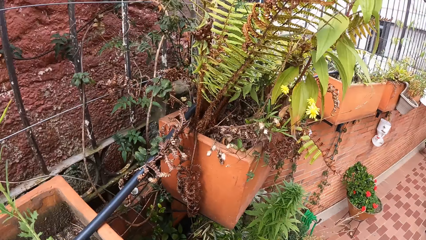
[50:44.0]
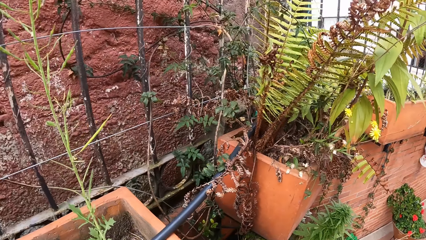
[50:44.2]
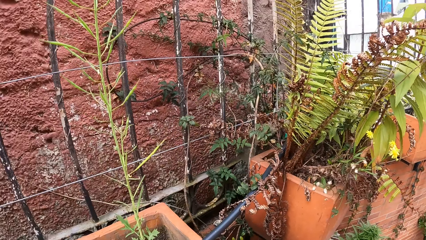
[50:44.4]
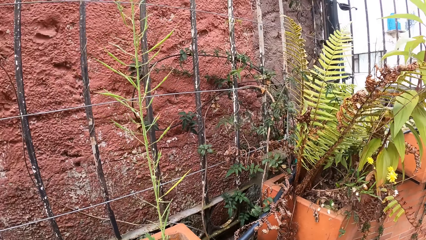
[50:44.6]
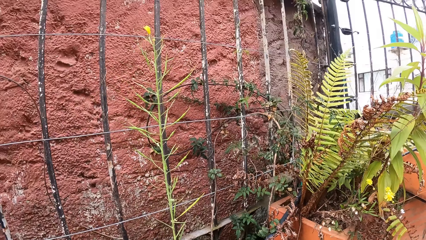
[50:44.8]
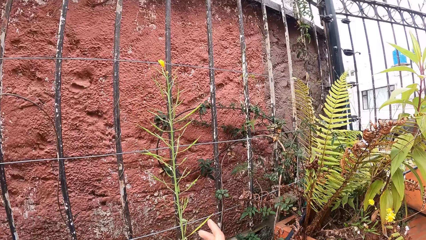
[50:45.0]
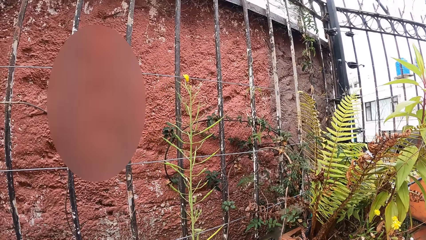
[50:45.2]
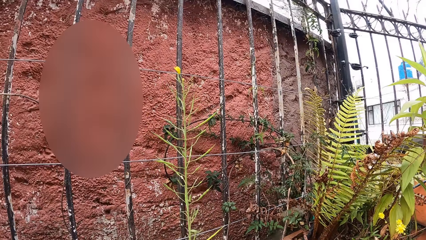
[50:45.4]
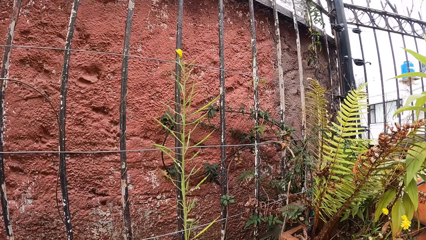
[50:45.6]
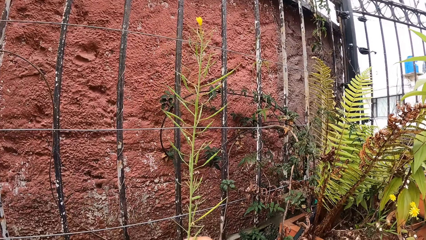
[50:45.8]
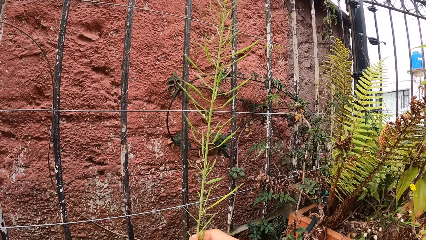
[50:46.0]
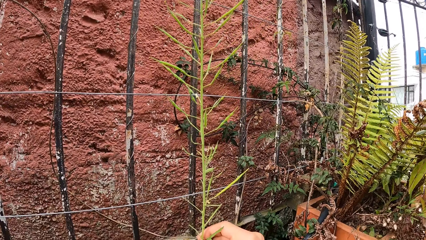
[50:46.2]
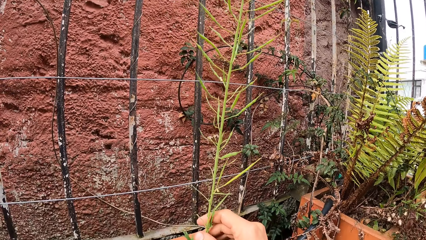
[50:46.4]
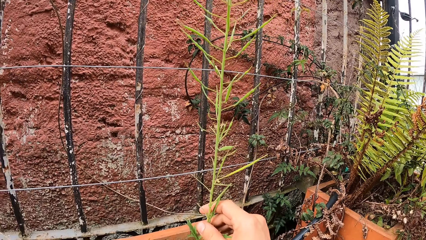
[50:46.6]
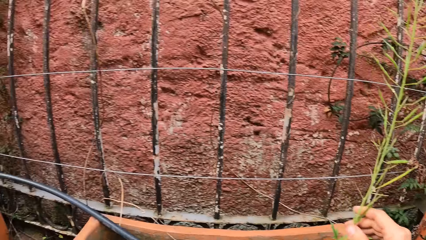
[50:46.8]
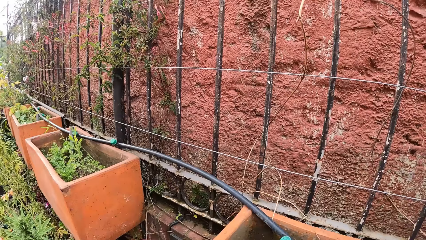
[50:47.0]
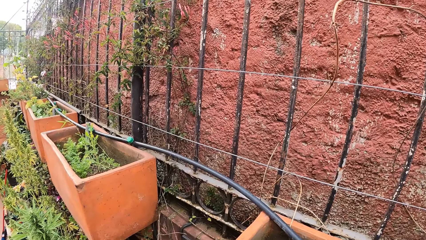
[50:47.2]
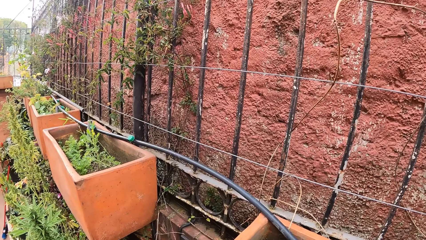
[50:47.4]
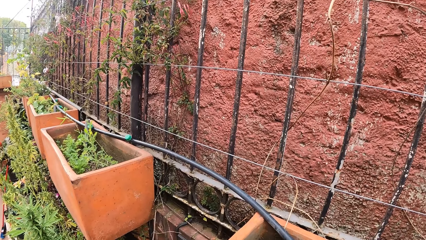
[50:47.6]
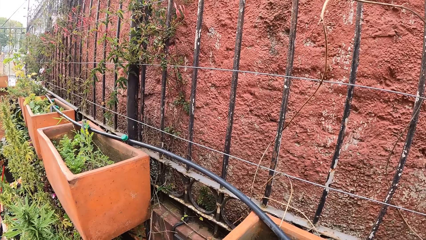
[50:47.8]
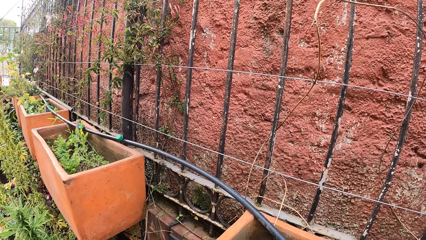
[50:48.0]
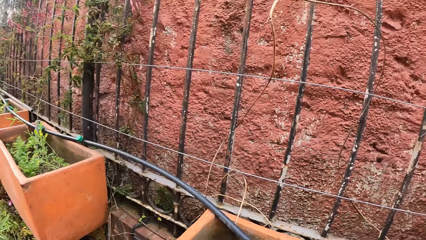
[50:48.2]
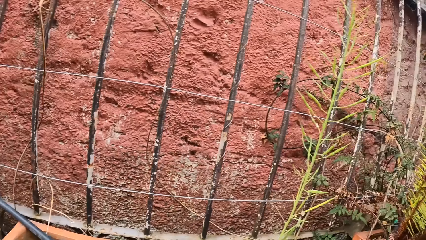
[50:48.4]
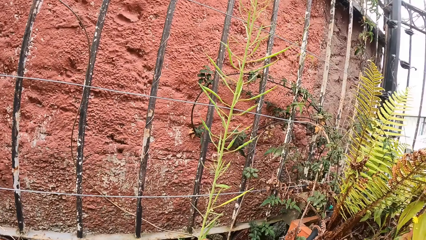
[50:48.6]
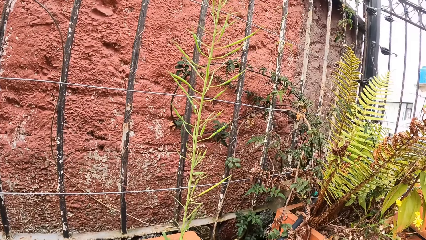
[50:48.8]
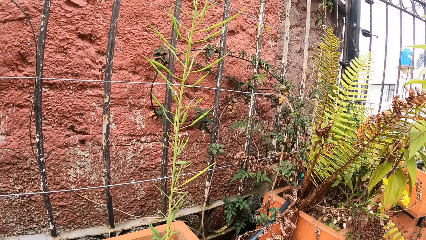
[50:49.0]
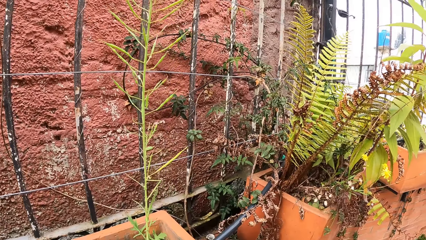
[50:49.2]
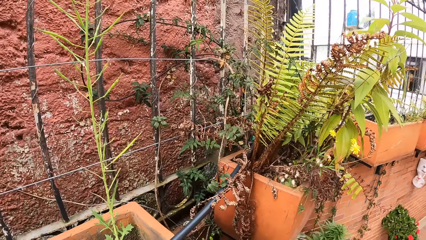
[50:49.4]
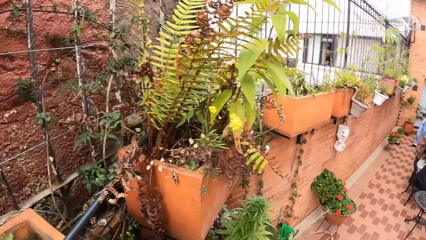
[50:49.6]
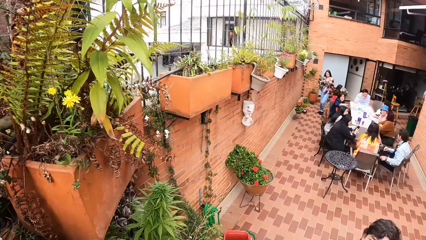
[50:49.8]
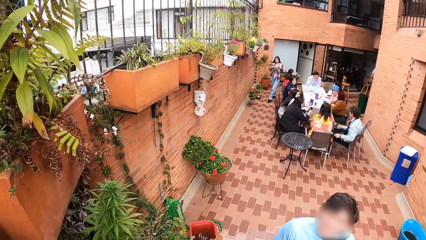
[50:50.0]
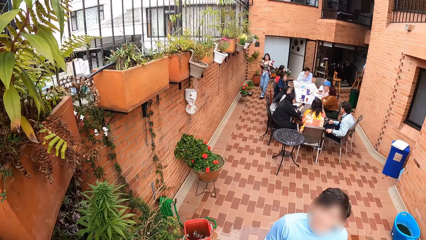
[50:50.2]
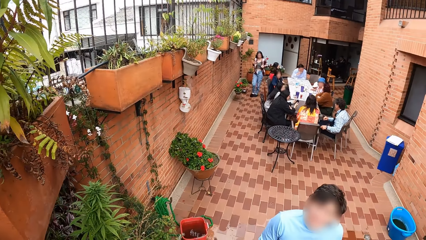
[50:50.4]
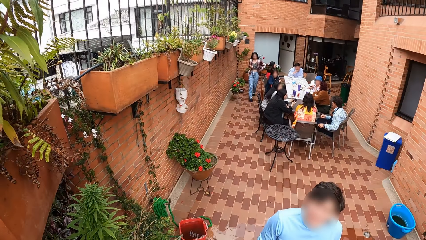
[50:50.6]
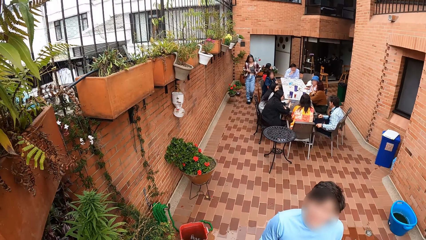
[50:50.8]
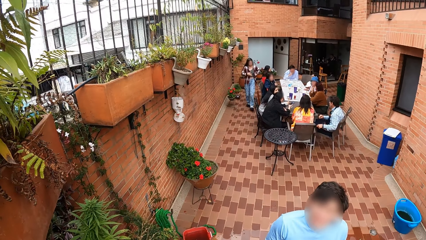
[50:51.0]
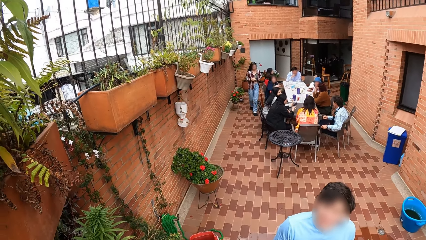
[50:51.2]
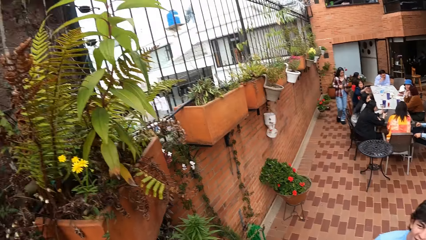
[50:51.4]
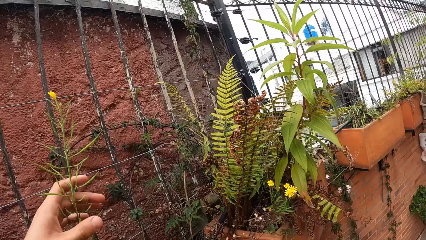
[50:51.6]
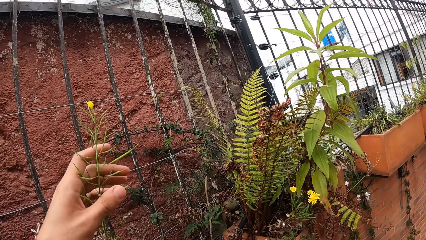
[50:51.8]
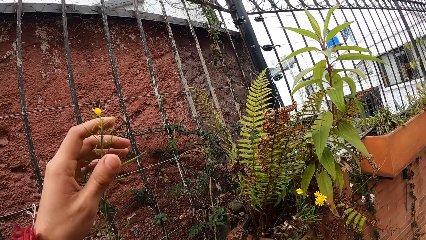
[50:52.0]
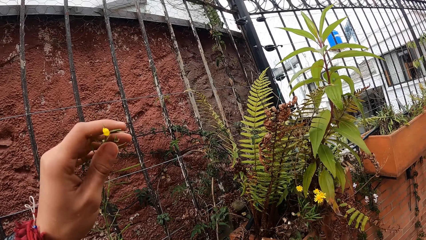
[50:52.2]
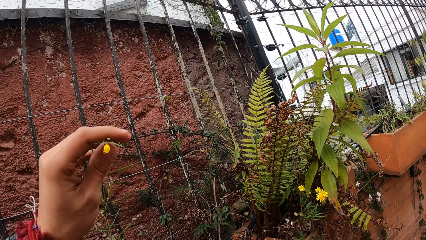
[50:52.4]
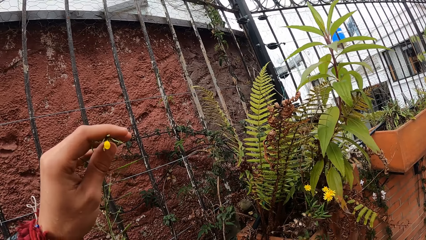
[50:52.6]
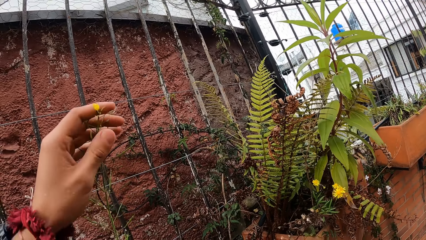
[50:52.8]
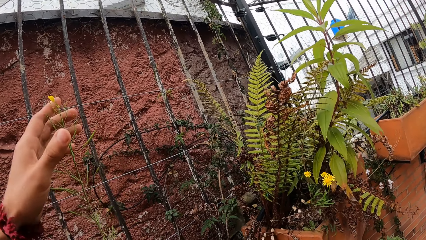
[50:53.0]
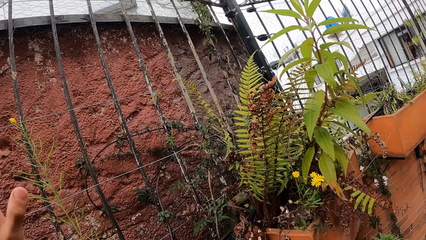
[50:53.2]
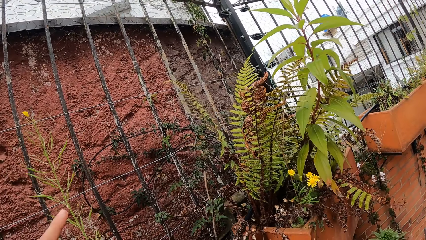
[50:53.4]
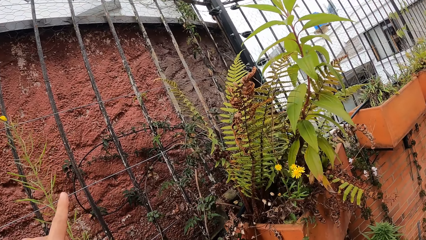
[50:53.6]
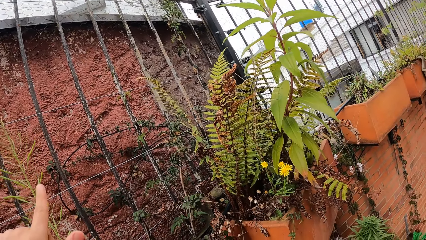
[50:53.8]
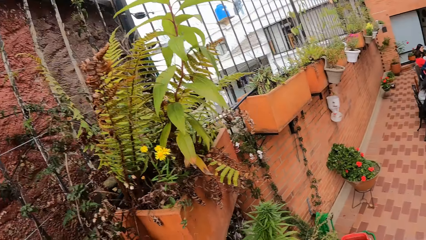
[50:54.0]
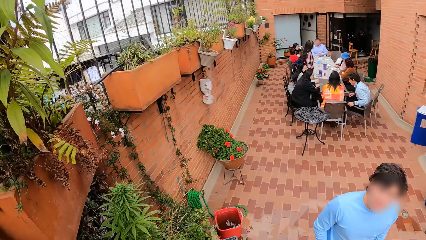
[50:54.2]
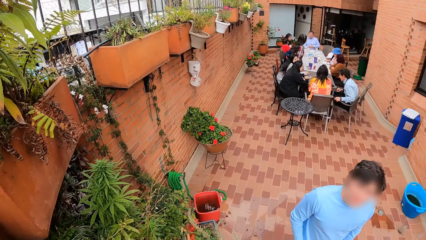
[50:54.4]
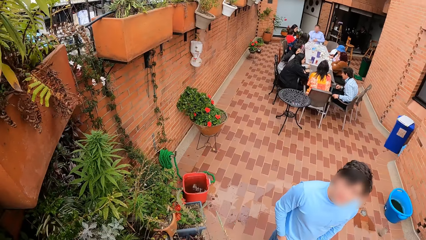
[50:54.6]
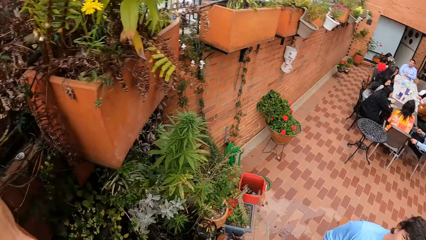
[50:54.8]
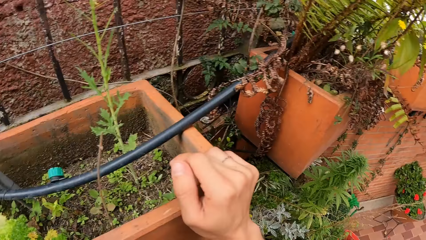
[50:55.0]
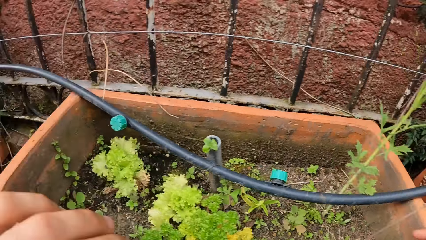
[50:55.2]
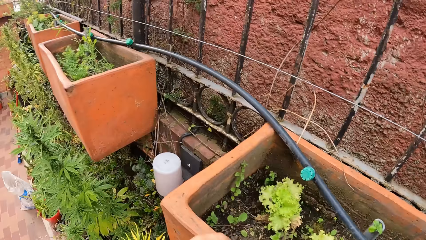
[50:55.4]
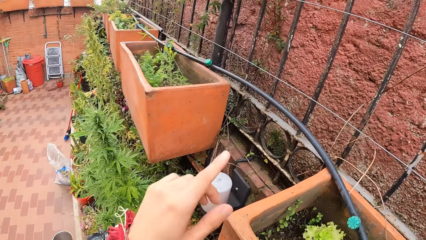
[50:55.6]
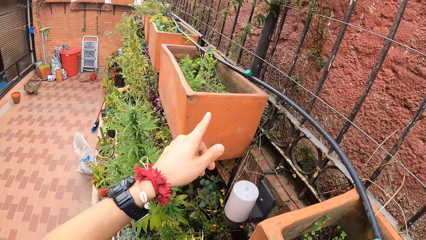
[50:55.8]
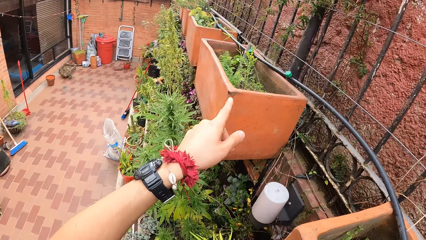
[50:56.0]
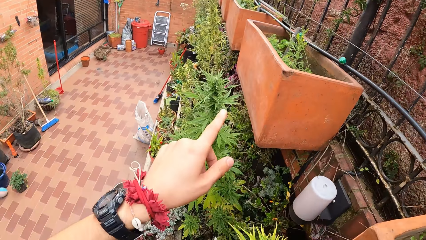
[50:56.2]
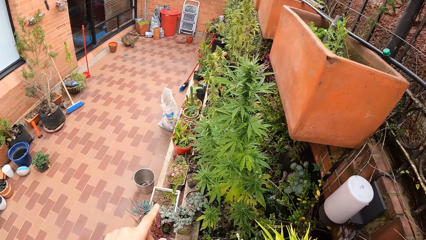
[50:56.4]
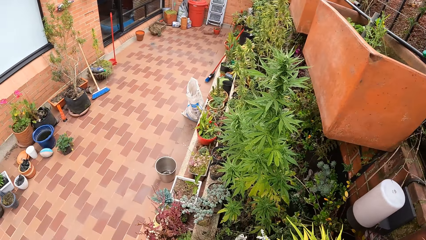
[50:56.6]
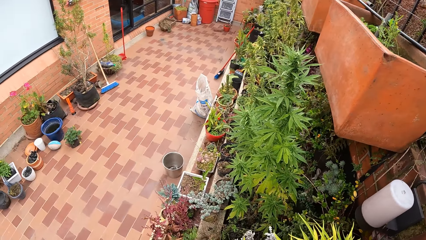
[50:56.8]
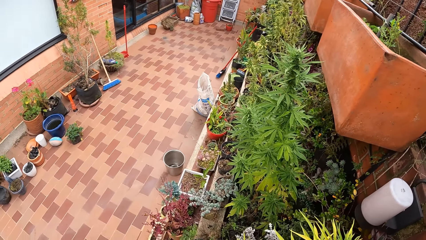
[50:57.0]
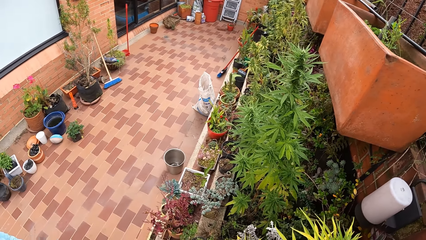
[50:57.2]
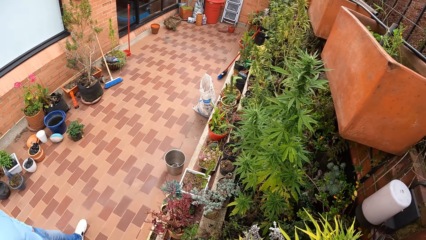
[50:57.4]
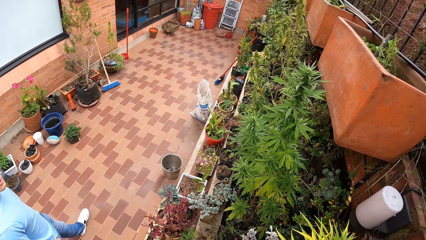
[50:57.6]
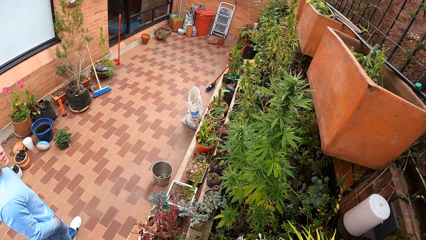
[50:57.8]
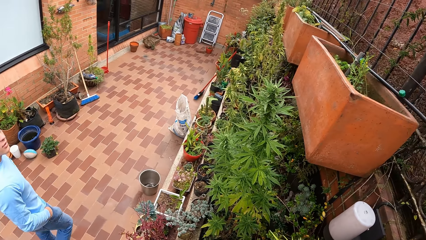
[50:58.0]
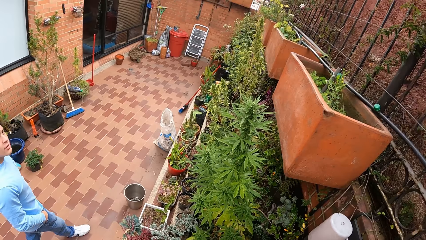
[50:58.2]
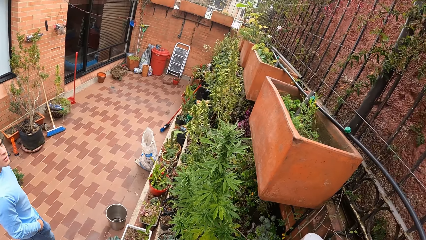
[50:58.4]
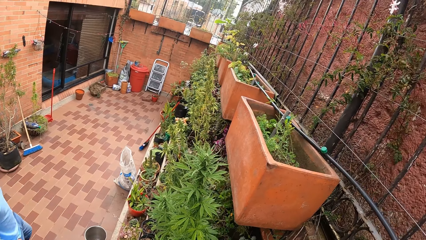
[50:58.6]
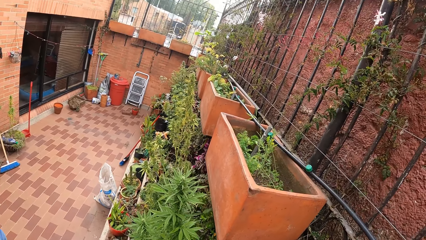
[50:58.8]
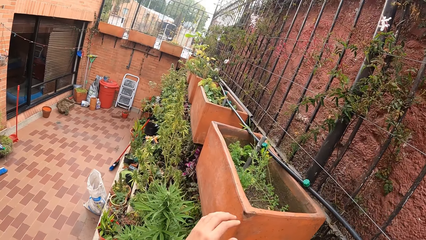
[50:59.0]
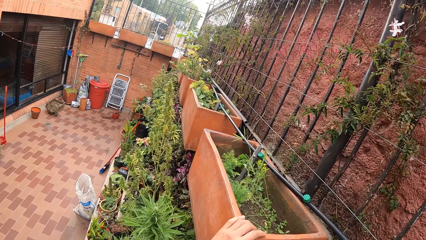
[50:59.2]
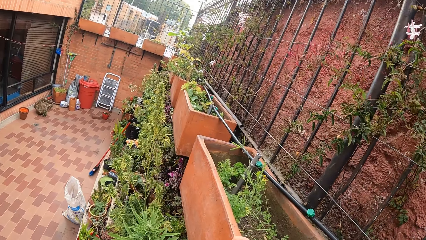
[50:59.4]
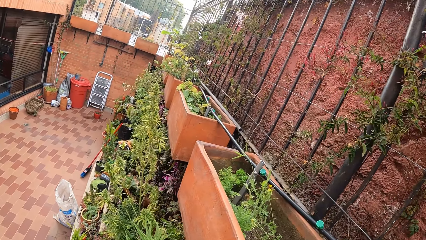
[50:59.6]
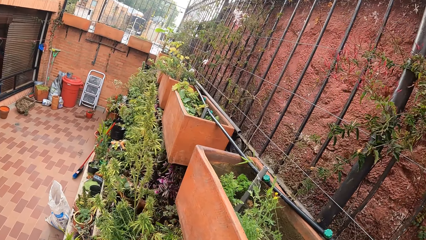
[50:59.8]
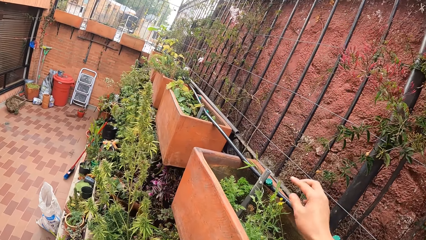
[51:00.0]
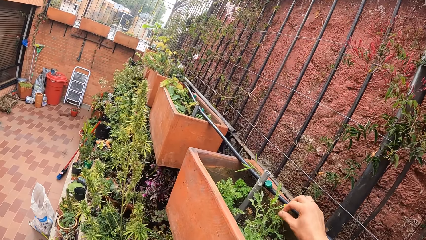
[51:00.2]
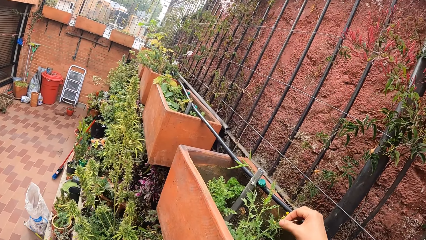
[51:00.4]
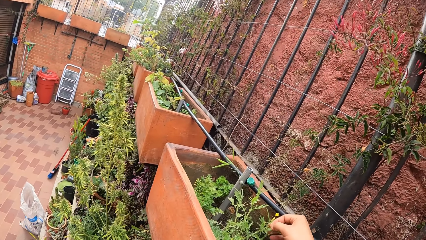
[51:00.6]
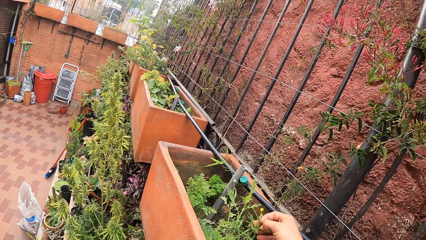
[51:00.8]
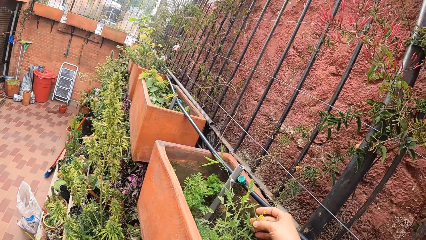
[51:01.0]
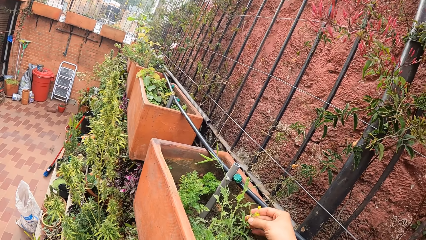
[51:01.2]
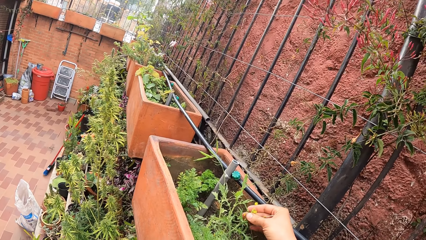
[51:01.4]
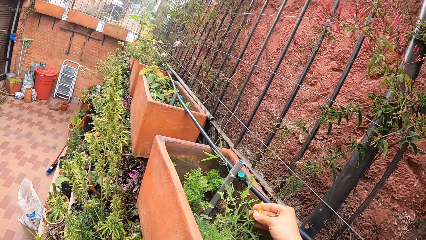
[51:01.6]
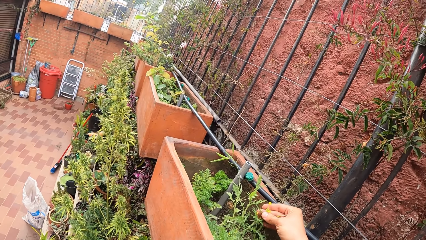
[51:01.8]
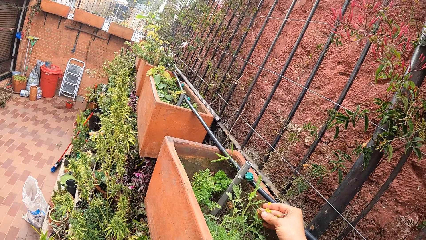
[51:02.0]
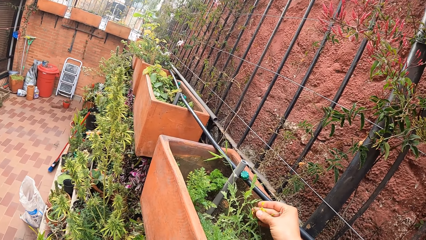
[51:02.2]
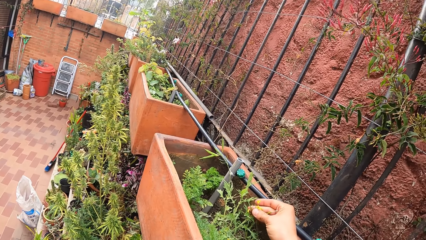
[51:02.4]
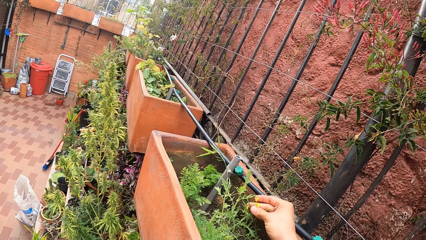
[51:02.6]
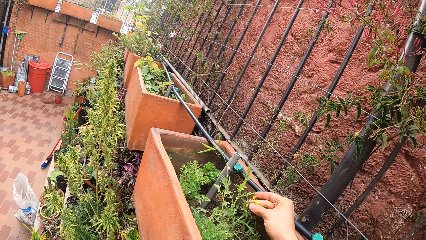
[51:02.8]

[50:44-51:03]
The camera wearer looks around the balcony. He holds a plant in the wall vase with his right hand. He inspects the flowers in the pot. He dialogues with a man. He touches the plant in the wall vase with his left hand. He holds the plant flower. He dialogues with the man. He holds the wall vase with both hands. He points his left hand to the wall. He holds the plant in the wall vase with his left hand. He holds the plant in the wall vase with his right hand. He plucks the flower from the plant in the wall vase with his right hand.
